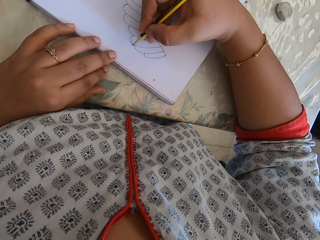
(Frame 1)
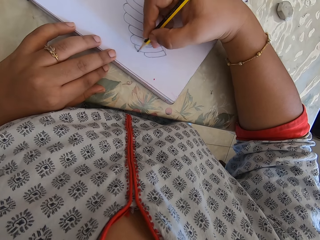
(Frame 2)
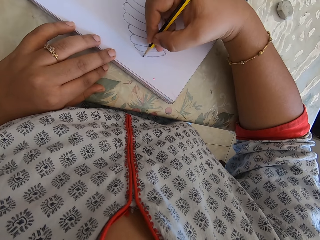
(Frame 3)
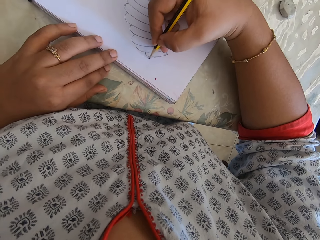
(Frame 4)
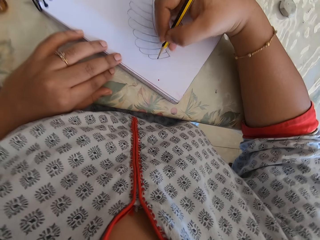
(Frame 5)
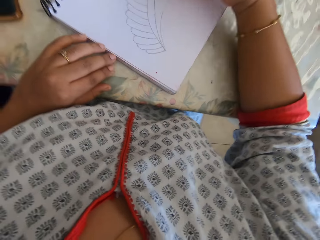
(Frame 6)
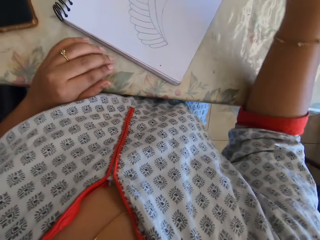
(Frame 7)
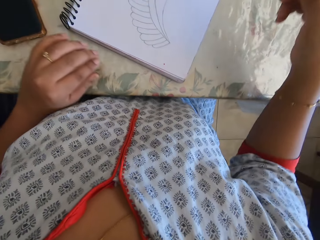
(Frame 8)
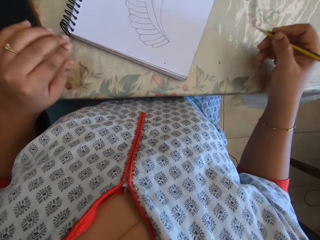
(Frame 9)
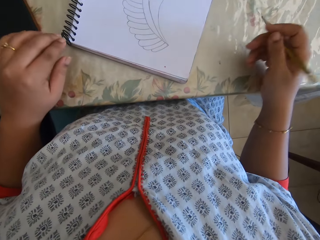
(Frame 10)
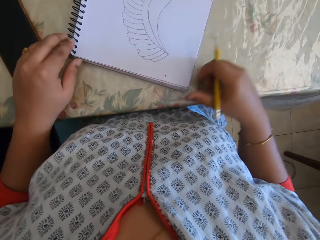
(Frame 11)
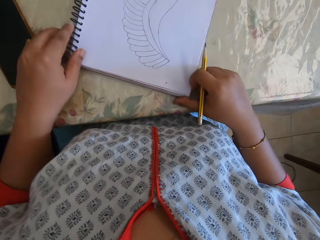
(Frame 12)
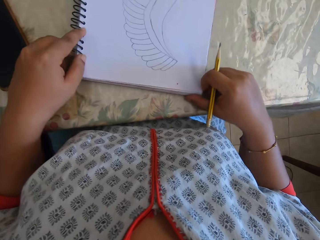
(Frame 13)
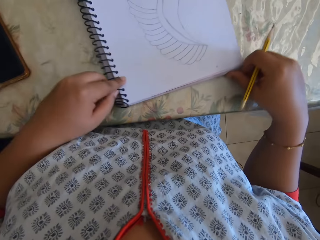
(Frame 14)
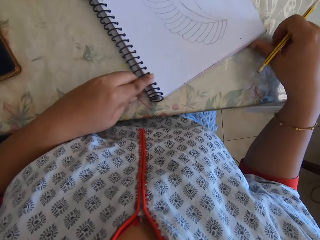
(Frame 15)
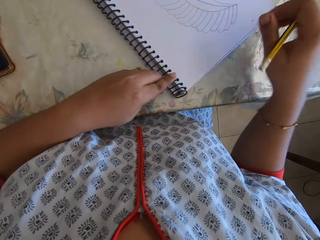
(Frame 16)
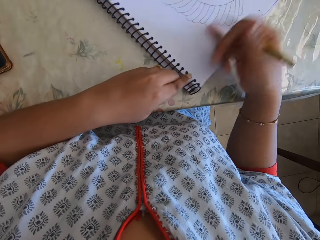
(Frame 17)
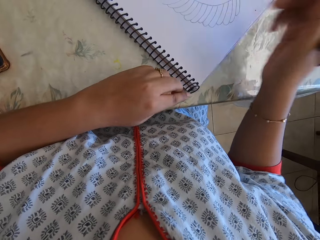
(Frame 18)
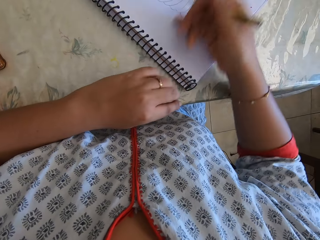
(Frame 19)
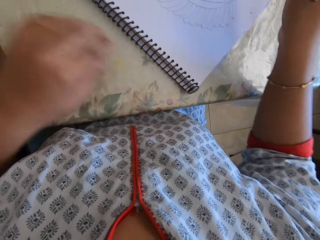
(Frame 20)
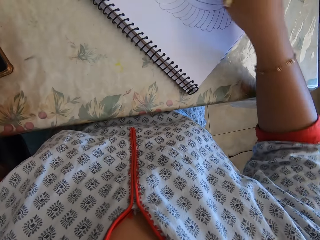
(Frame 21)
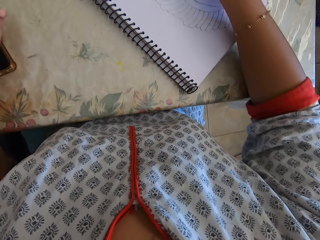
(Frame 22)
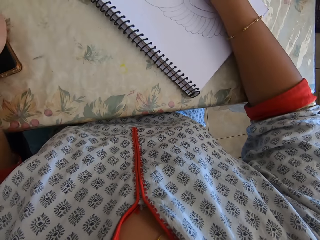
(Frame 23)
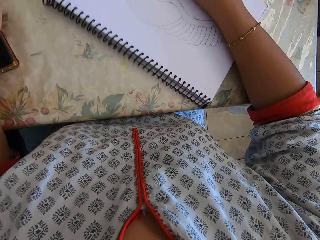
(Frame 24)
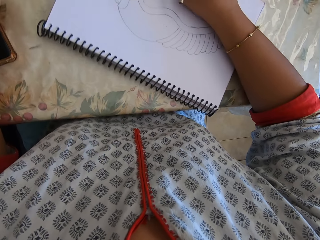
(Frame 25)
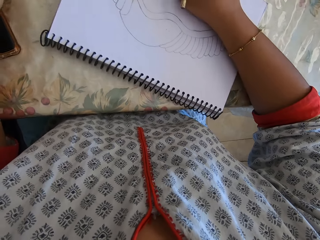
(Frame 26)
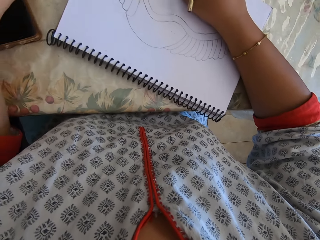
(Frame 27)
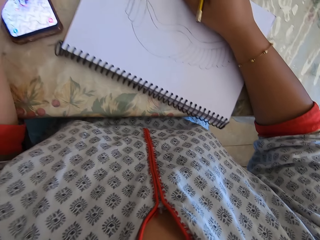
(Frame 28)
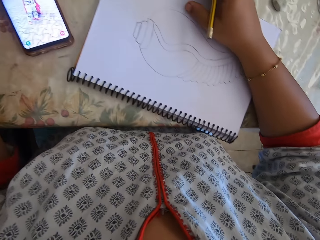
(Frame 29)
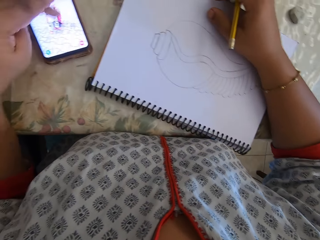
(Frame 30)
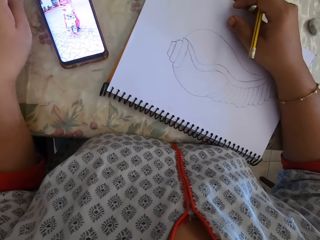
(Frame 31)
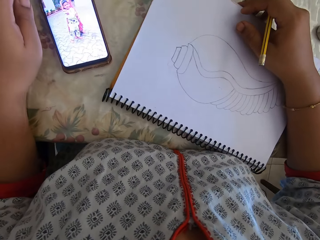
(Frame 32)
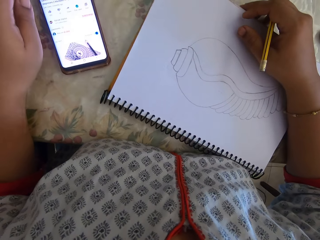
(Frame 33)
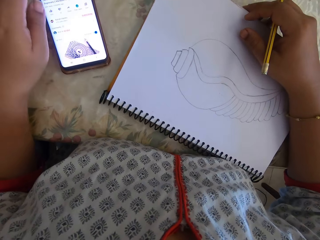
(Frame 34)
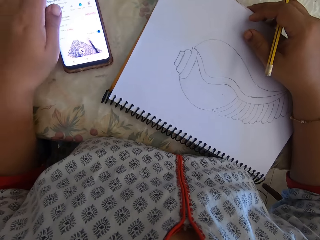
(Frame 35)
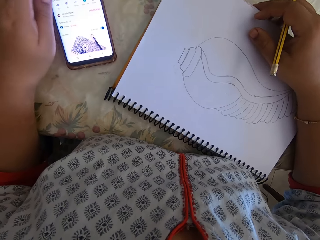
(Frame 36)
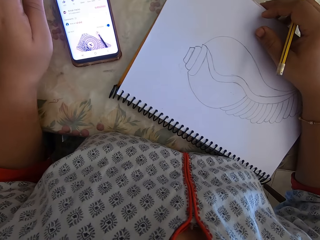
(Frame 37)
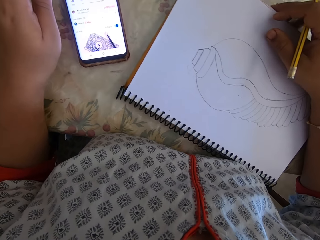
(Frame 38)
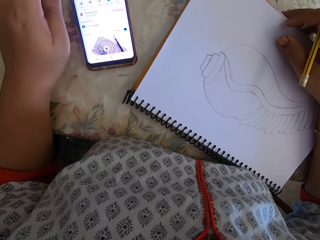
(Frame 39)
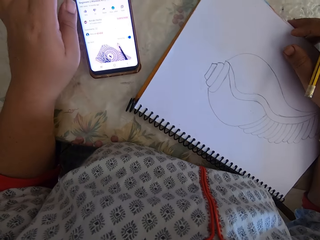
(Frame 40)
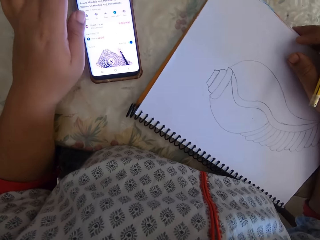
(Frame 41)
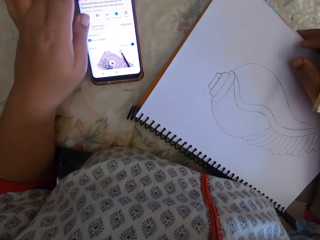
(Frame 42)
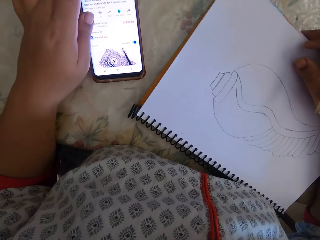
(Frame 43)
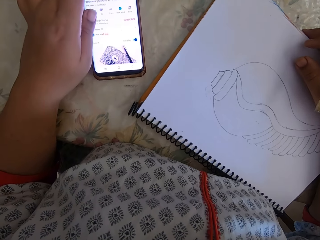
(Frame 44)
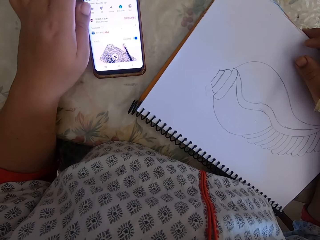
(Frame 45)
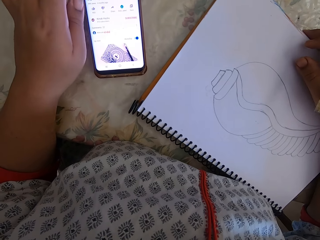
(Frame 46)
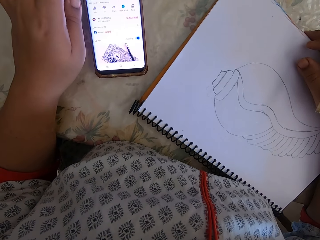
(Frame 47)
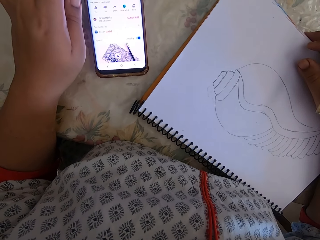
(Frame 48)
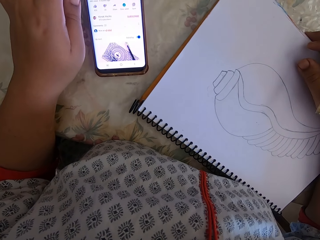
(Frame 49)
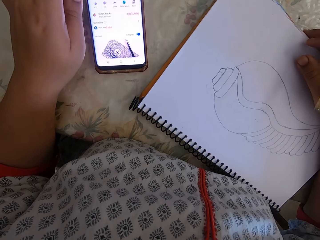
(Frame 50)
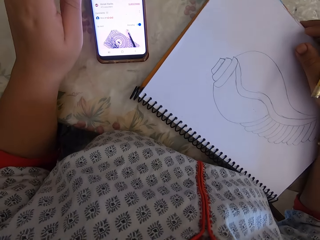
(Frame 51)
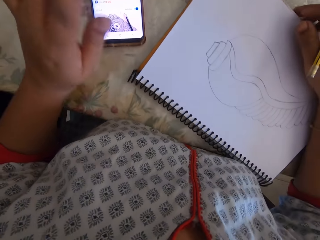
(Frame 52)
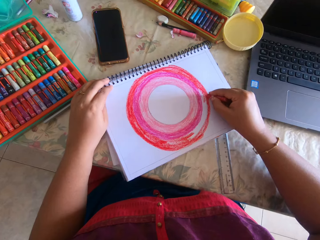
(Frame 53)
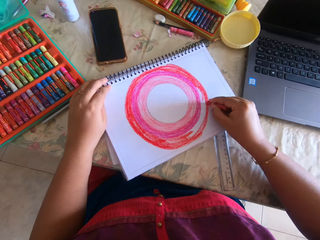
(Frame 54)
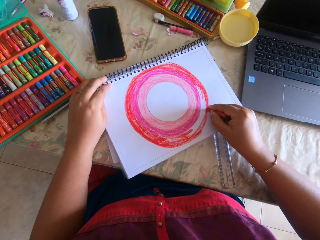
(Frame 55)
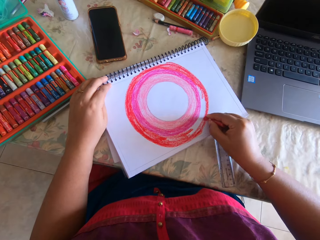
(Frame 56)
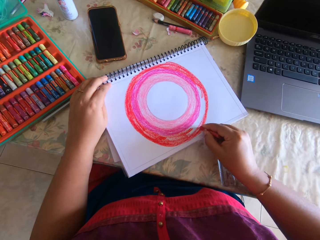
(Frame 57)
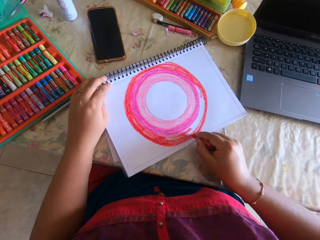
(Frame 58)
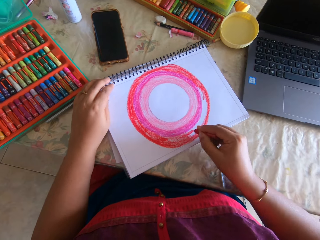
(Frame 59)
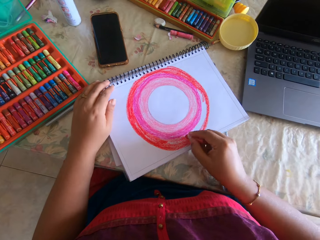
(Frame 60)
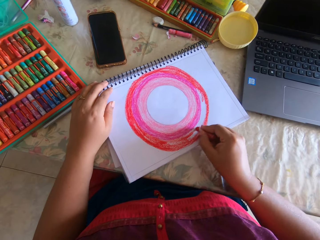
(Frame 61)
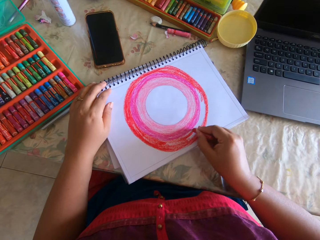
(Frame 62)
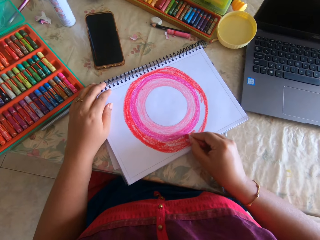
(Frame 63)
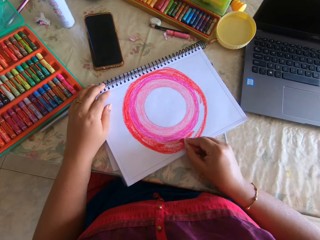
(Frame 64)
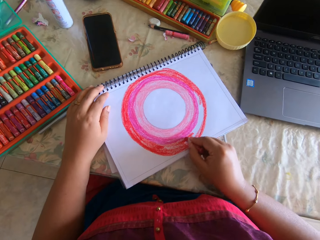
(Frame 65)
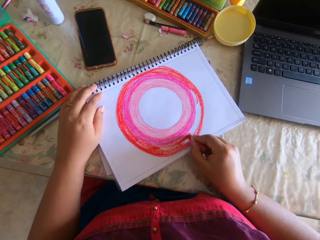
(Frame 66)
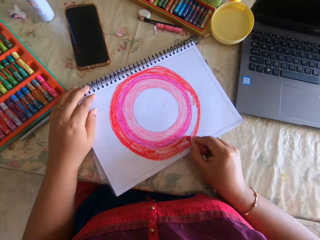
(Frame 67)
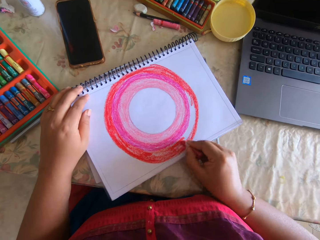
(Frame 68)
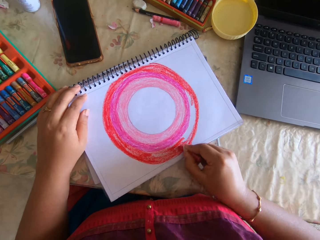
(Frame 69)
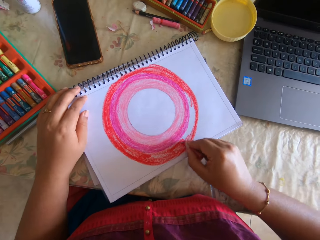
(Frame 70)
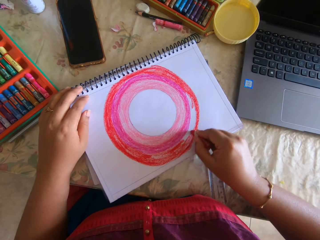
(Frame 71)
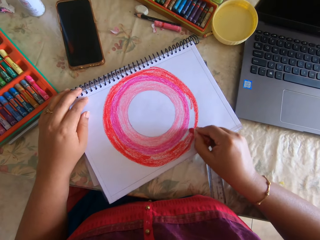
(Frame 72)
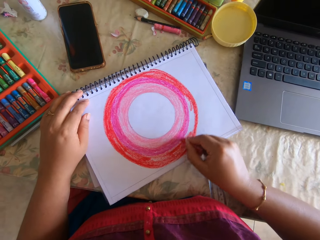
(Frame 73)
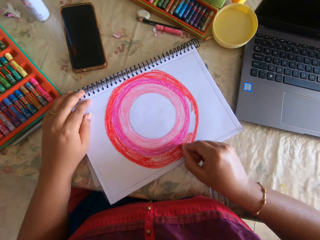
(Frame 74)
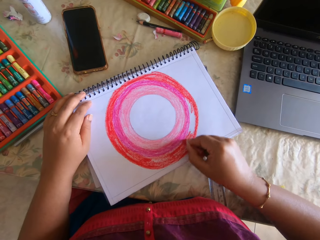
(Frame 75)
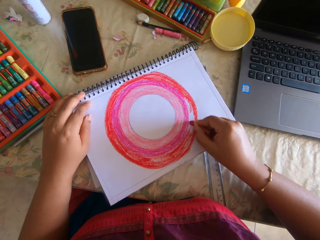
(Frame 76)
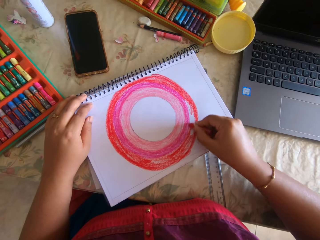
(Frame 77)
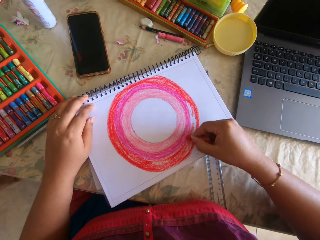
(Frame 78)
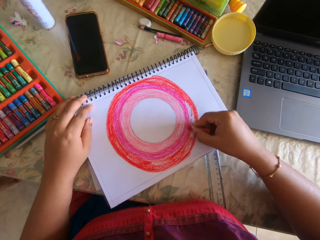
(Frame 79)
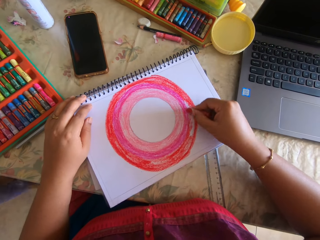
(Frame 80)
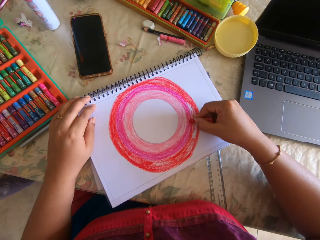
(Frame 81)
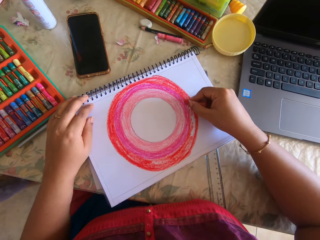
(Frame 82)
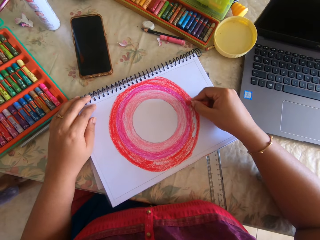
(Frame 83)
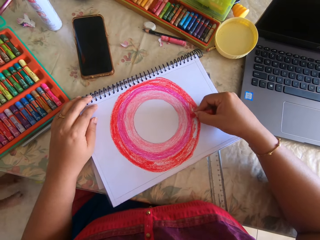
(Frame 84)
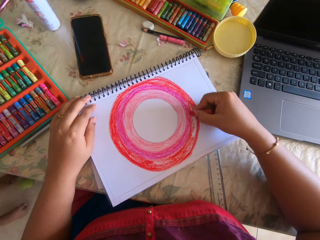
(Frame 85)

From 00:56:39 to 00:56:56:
The camera wearer turns the book. They move her phone with the left hand and swipe on her phone's screen. They draw with the crayon. They color the painting with the crayon.

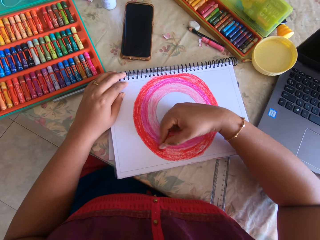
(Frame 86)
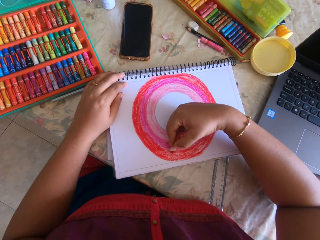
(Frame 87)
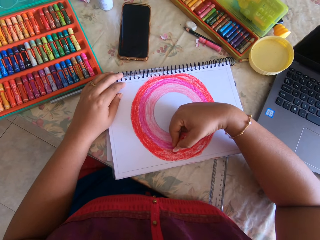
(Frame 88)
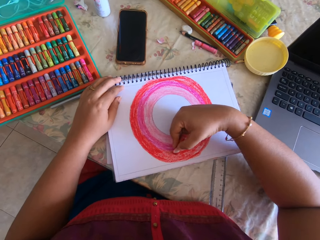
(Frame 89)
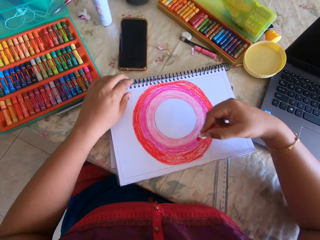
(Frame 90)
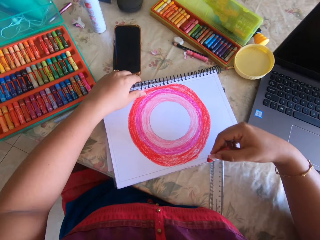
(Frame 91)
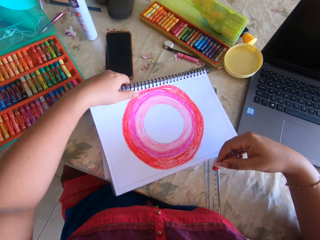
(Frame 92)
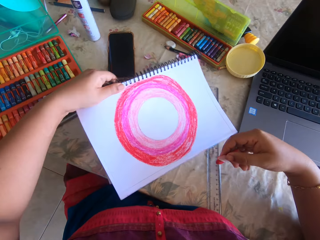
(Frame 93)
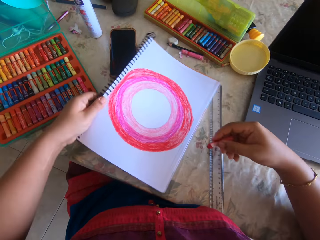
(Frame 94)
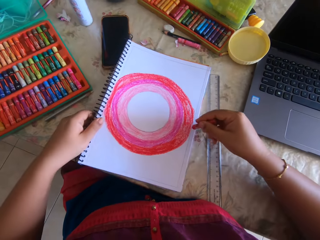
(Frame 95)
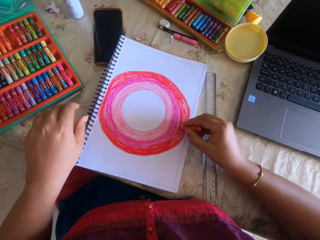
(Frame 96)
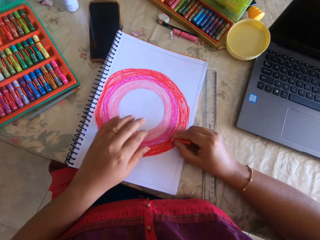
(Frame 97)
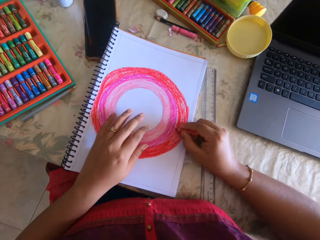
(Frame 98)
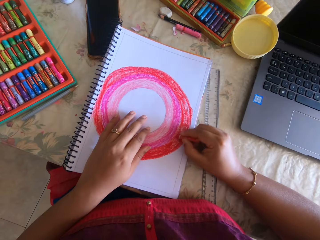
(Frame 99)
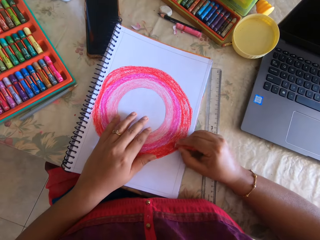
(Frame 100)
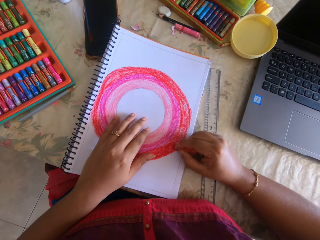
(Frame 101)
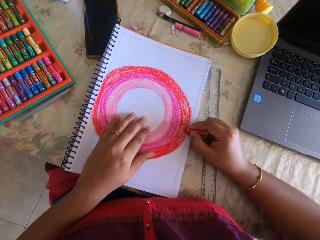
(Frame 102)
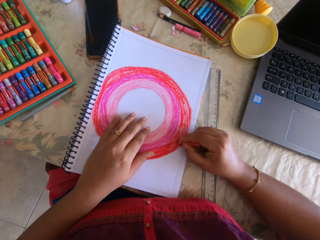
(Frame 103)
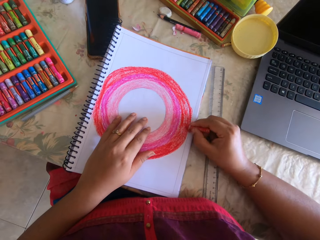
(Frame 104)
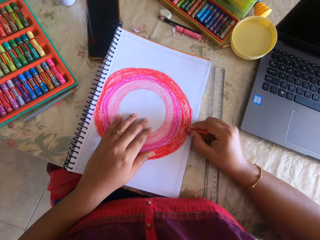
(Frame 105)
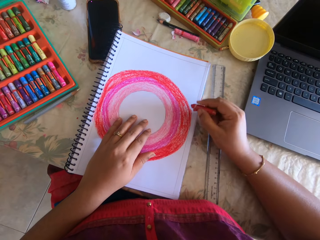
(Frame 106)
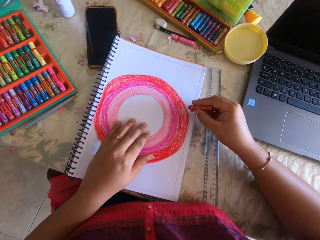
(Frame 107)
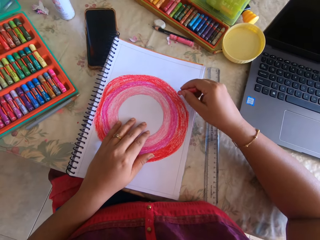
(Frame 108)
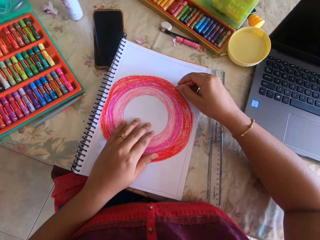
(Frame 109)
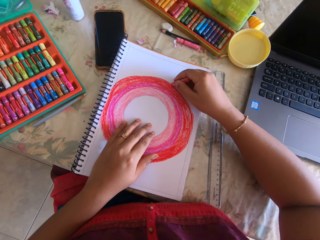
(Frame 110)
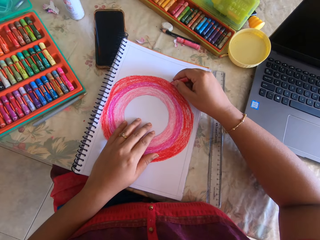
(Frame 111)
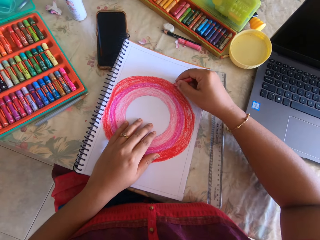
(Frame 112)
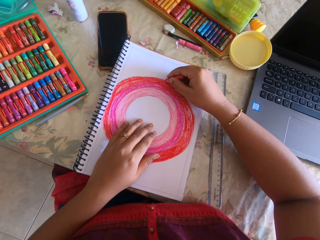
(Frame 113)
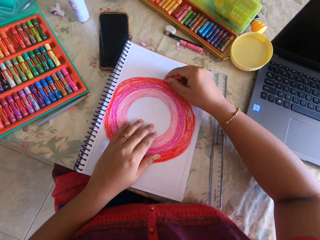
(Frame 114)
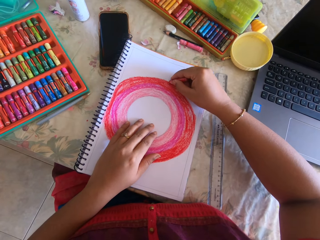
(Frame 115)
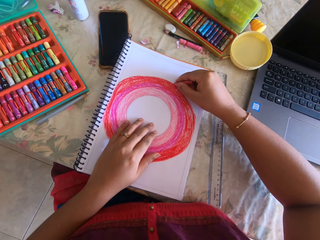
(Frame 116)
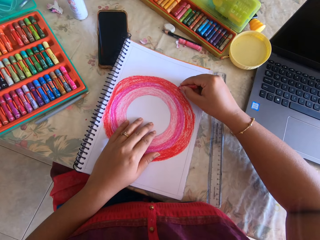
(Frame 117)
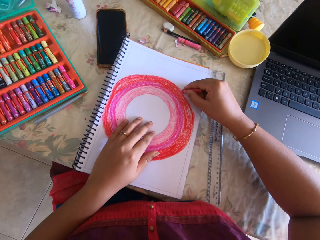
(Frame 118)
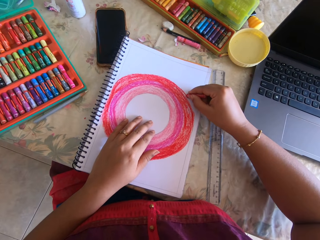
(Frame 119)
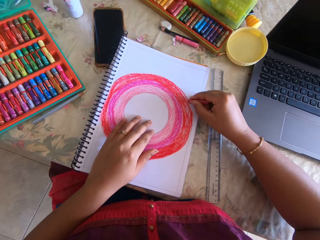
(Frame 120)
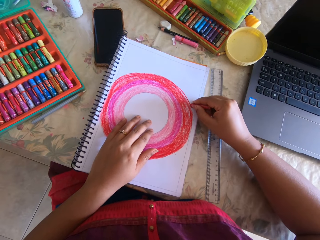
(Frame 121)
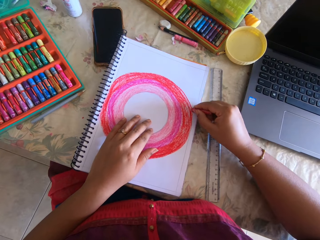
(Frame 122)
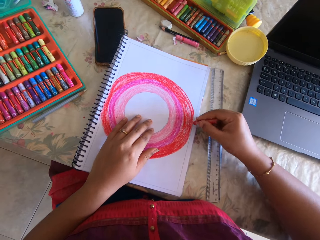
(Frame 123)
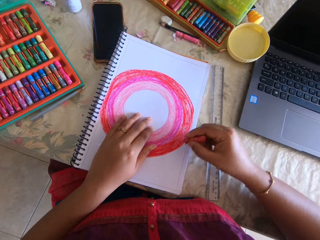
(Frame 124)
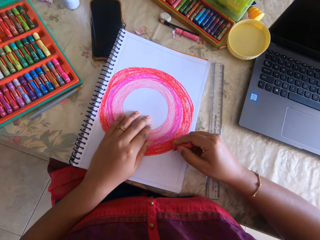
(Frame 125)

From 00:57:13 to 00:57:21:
The camera wearer turns the book. They color the painting with the crayon. They draw with the crayon.
